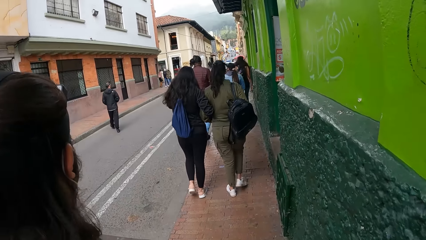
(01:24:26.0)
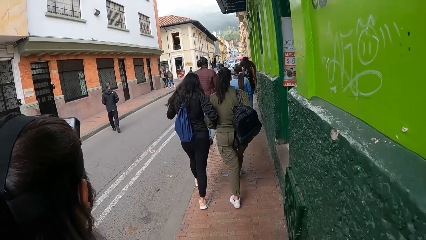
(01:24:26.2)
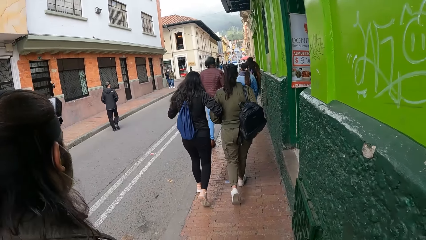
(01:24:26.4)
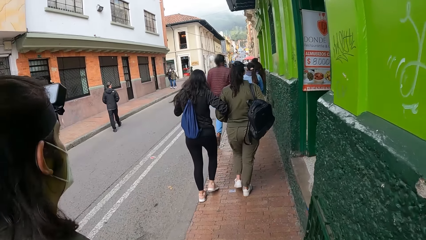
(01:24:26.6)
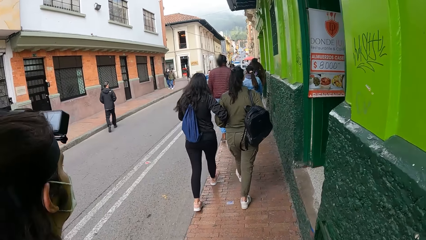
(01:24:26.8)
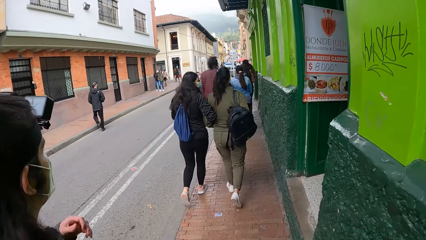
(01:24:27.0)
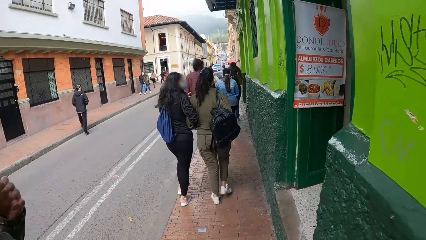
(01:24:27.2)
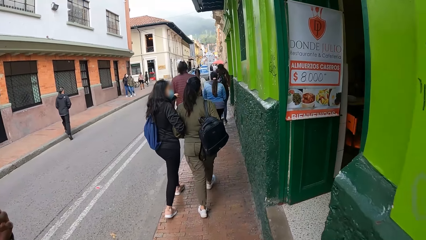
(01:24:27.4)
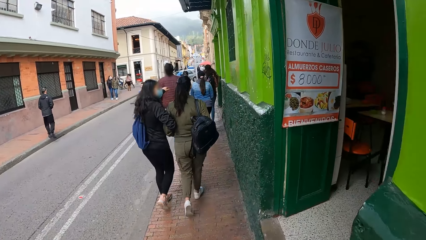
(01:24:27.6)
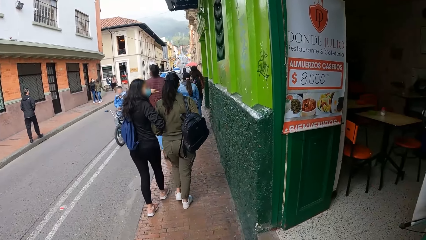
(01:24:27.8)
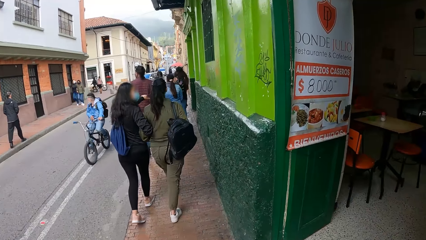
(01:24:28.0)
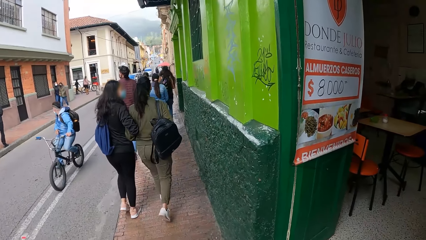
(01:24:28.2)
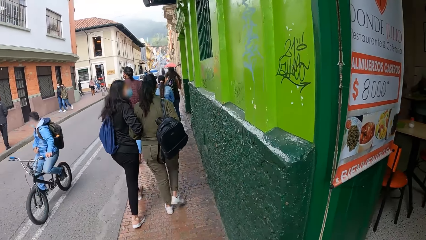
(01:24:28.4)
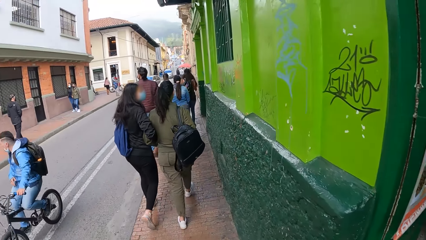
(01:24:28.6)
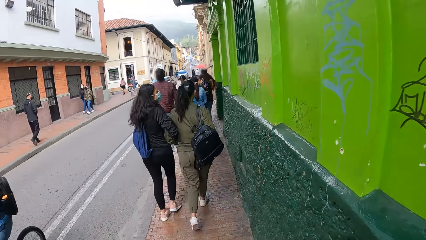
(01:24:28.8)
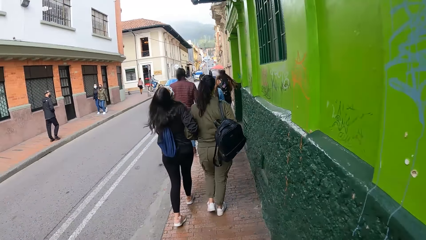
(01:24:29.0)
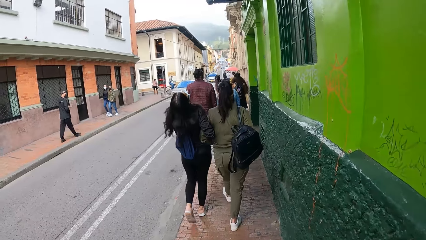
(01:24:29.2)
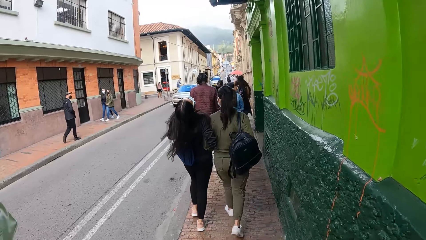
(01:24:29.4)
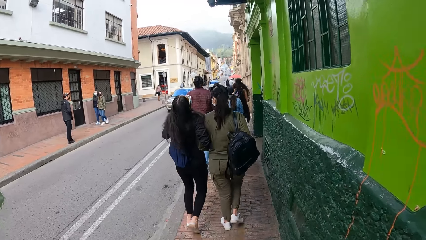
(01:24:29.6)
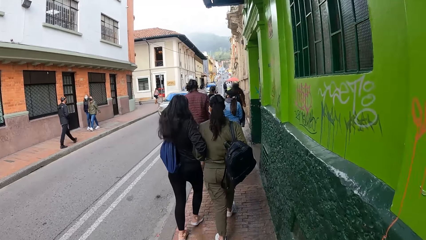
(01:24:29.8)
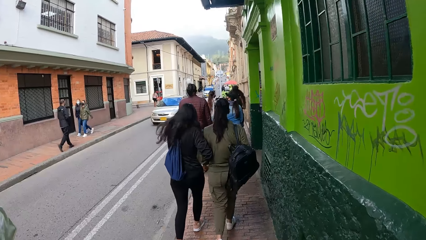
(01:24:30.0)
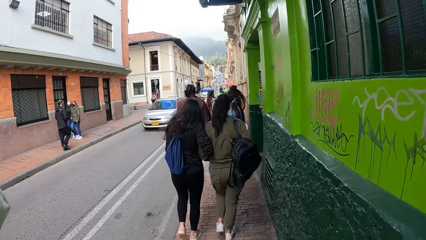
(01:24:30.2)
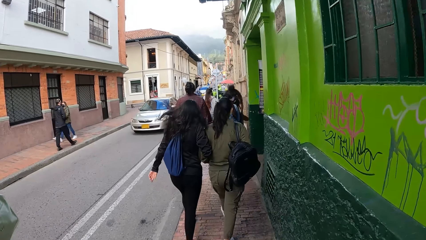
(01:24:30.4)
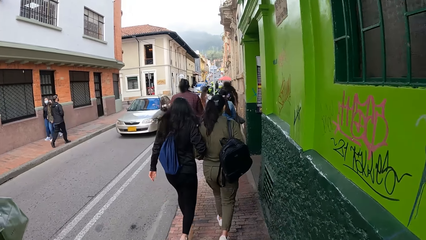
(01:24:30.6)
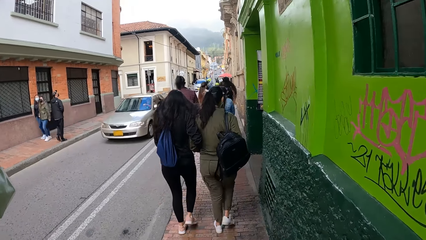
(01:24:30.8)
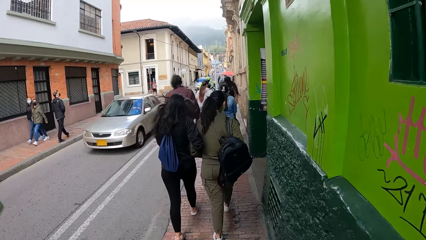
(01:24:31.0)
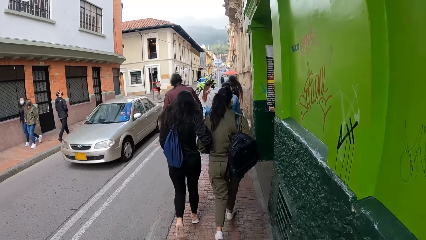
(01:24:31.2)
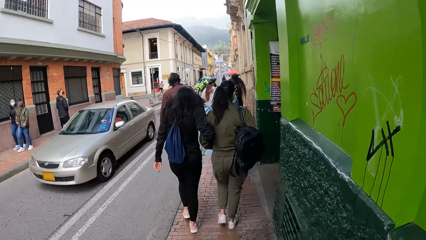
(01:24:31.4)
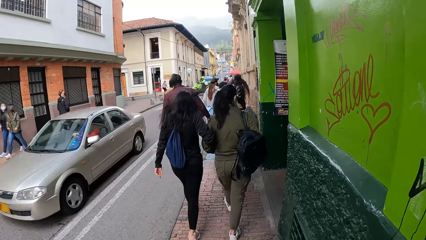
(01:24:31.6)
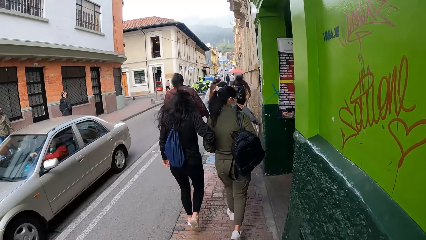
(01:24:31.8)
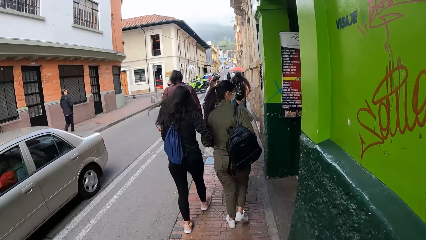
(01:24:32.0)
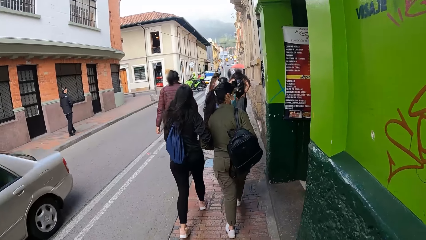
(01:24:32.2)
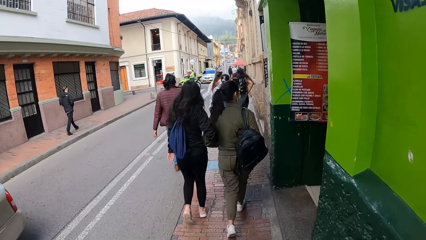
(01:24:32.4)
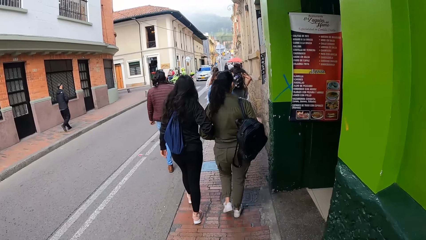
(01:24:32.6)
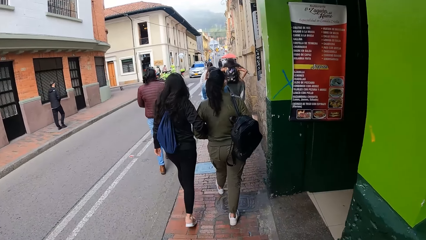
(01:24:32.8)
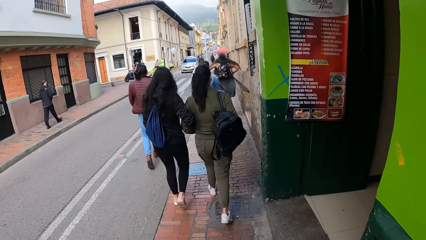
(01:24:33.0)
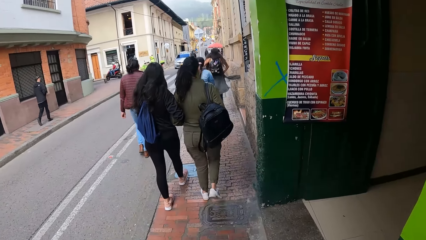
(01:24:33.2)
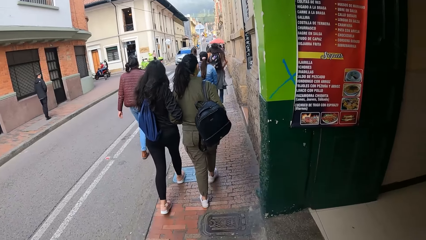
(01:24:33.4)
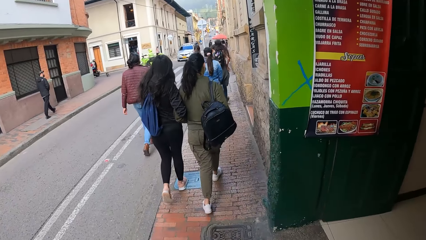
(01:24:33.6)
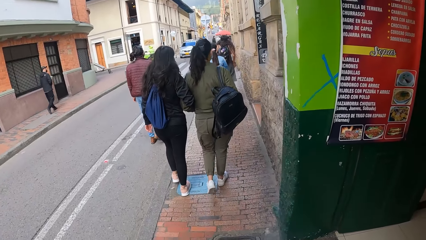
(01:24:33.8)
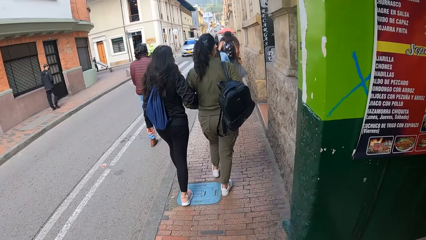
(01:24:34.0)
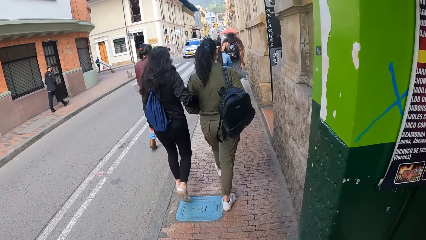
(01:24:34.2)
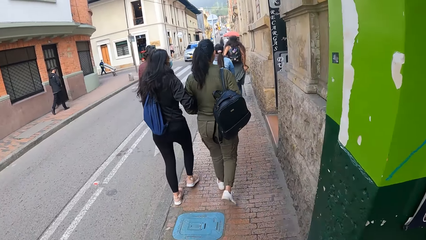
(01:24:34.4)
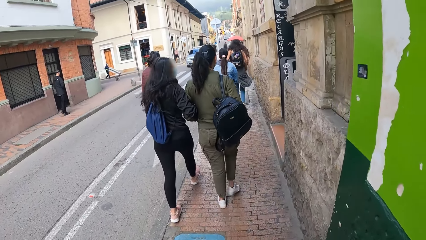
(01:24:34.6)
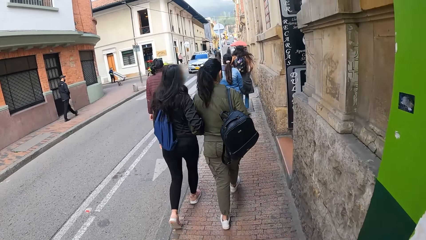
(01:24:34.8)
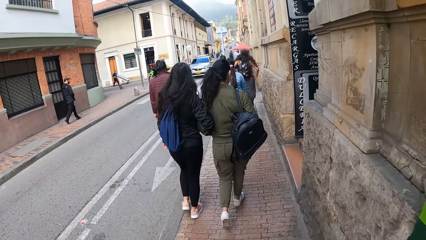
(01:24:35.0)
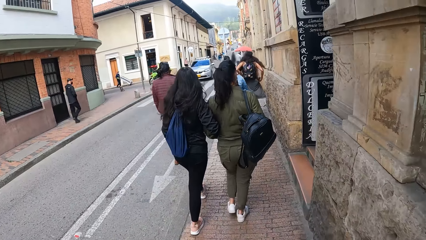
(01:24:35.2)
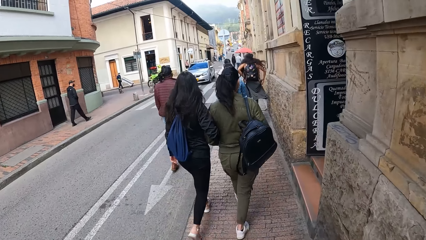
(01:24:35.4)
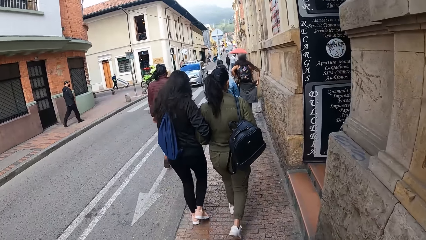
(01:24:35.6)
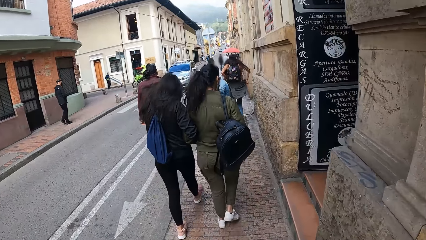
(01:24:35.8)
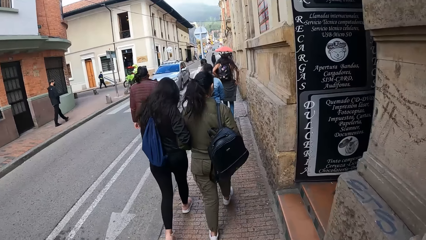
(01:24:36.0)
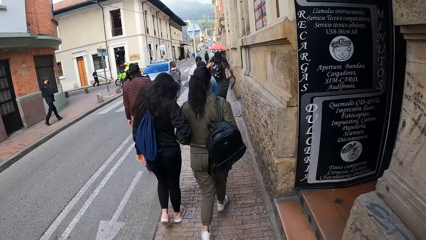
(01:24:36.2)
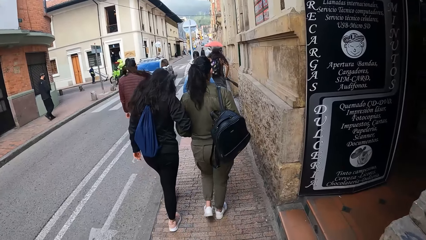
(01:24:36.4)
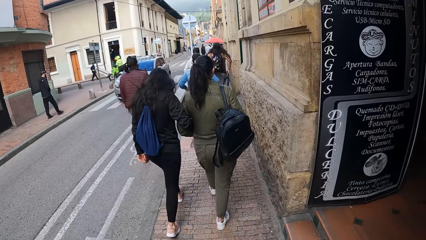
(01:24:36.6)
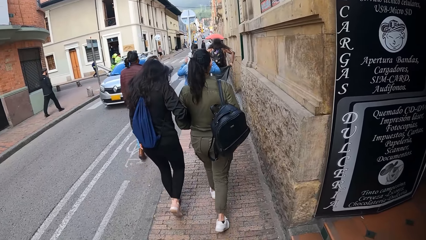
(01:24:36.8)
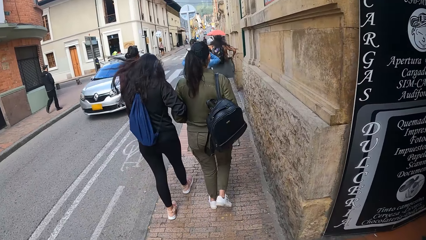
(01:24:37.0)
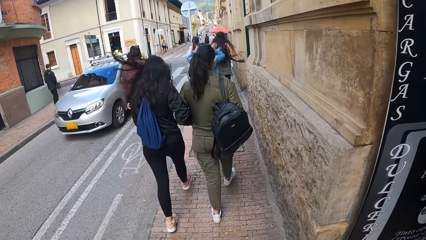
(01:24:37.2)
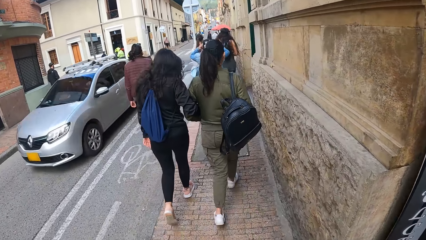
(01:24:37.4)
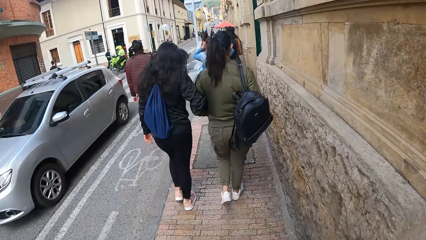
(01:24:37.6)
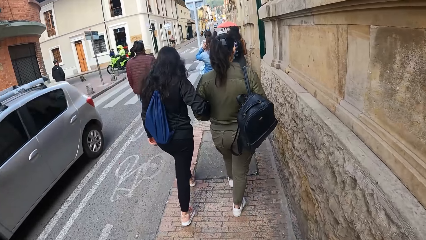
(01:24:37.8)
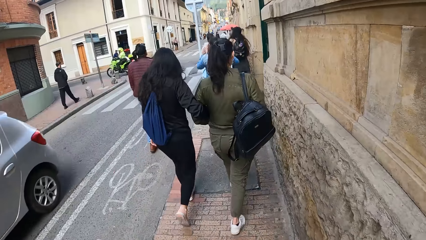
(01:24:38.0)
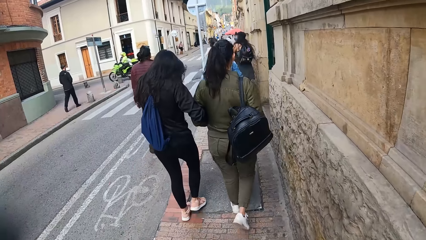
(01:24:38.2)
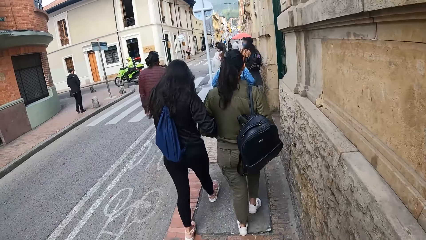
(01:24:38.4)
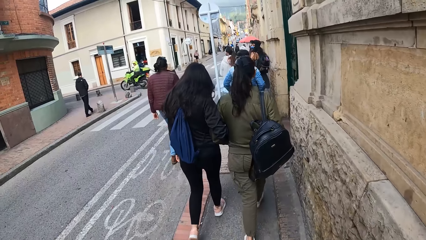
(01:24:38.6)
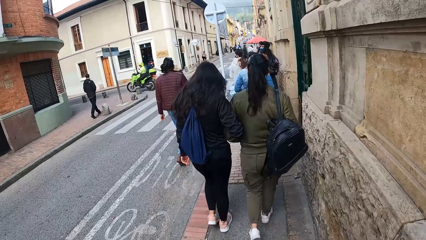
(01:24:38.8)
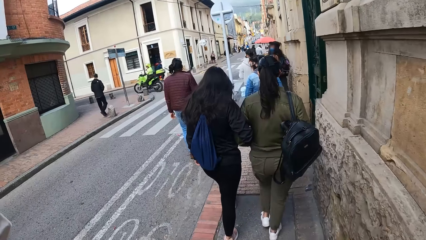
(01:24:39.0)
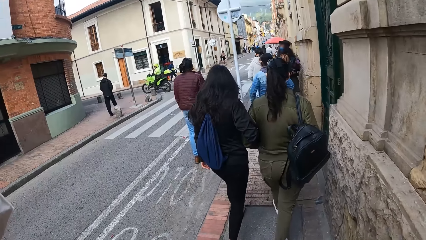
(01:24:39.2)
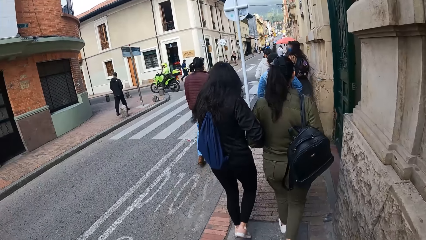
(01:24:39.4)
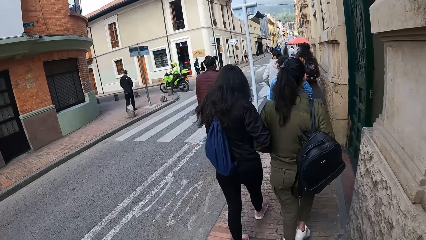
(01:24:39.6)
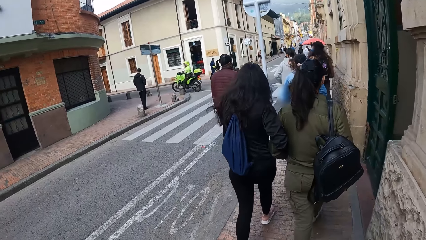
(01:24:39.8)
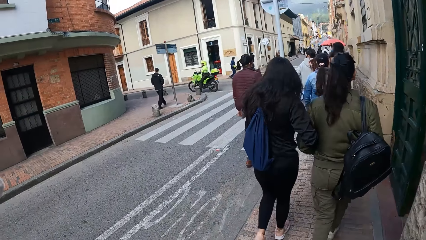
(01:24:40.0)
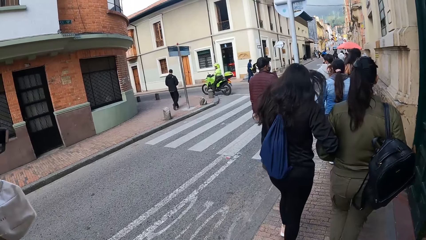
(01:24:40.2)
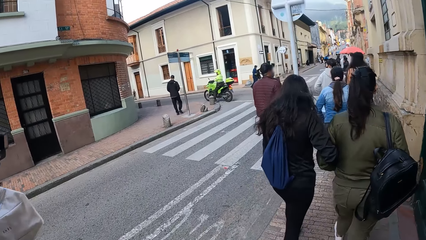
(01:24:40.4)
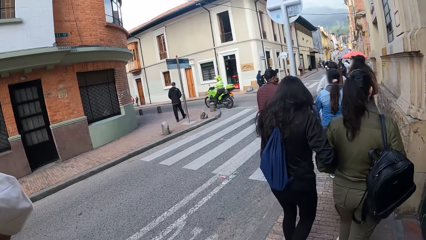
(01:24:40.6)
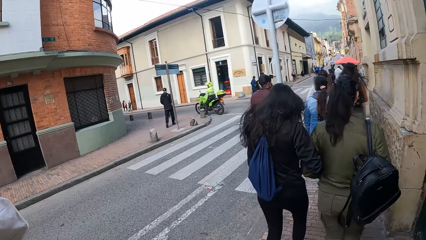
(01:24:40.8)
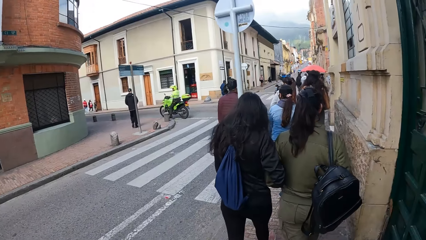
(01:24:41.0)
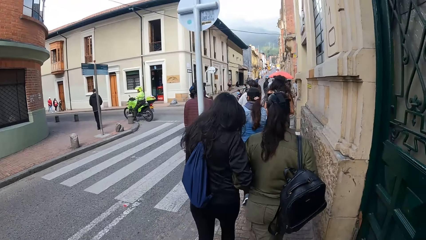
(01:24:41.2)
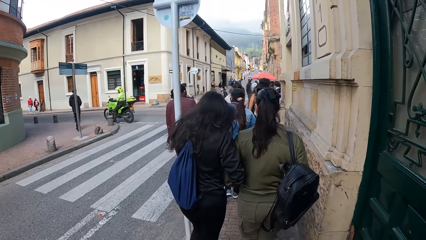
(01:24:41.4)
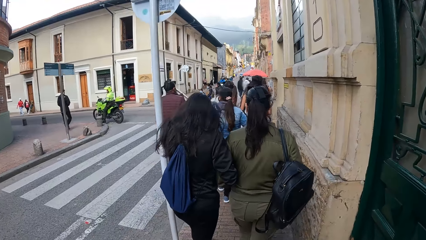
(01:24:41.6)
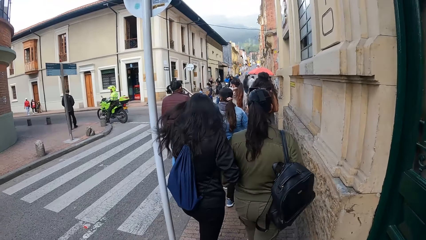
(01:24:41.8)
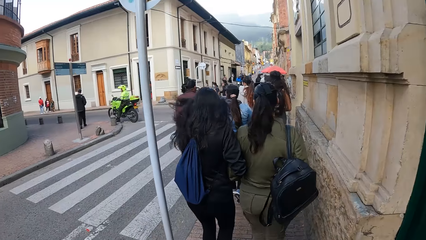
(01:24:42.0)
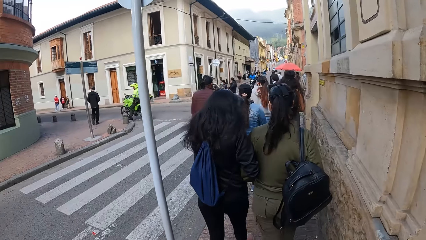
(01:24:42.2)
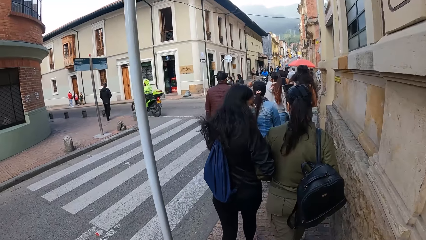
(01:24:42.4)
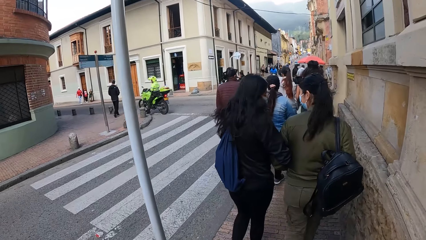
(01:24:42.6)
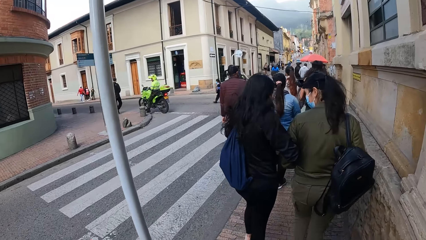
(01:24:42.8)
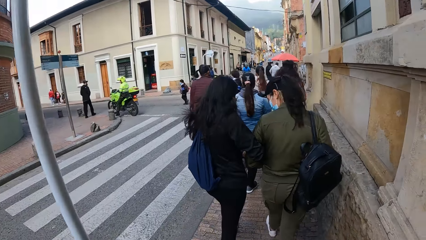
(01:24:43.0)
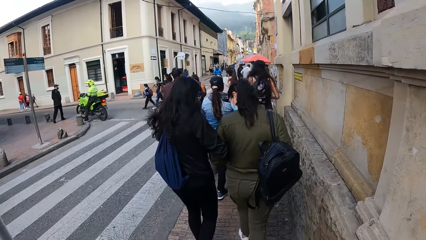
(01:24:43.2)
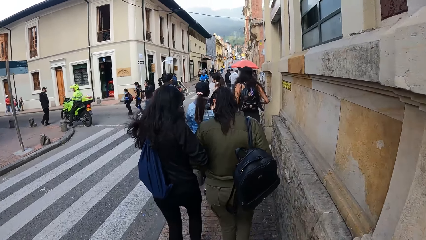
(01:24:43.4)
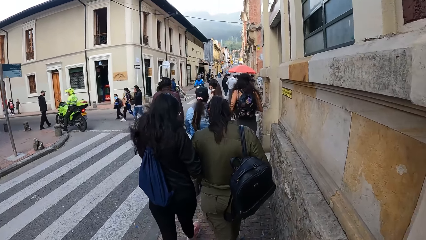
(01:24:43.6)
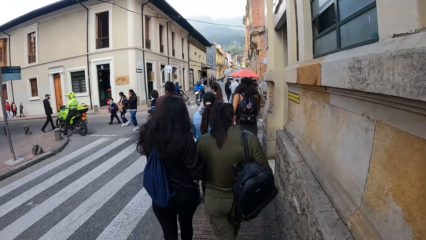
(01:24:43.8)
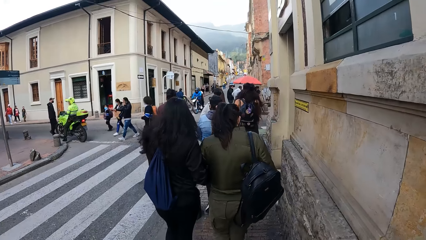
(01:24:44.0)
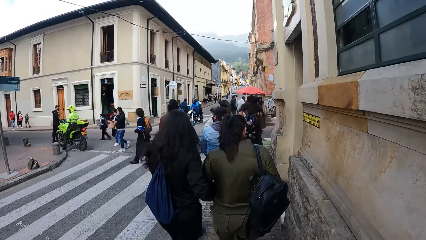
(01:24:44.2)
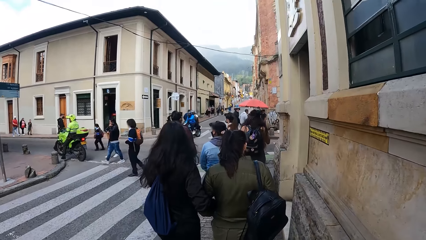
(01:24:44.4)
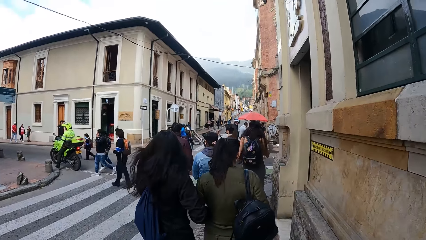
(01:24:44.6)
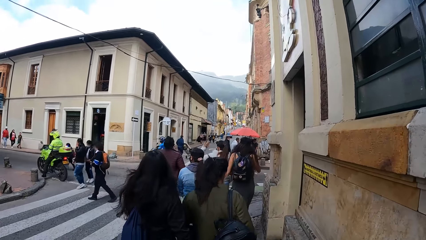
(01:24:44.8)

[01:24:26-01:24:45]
A cyclist rides past the camera wearer on the road. A grey car drives past the camera wearer on the road. A white car drives past the camera wearer on the road.
